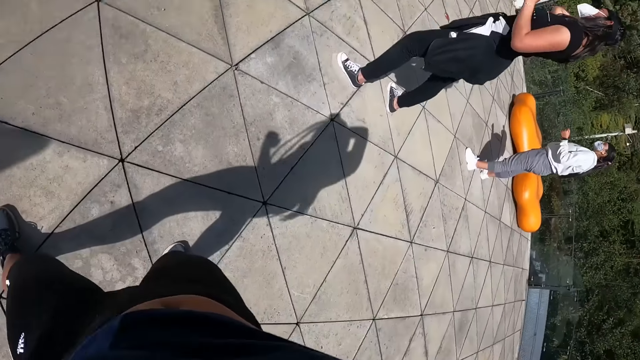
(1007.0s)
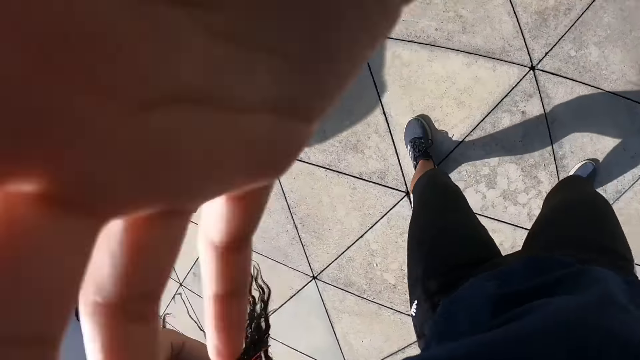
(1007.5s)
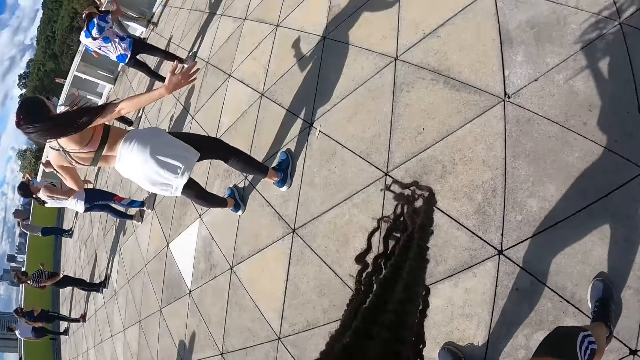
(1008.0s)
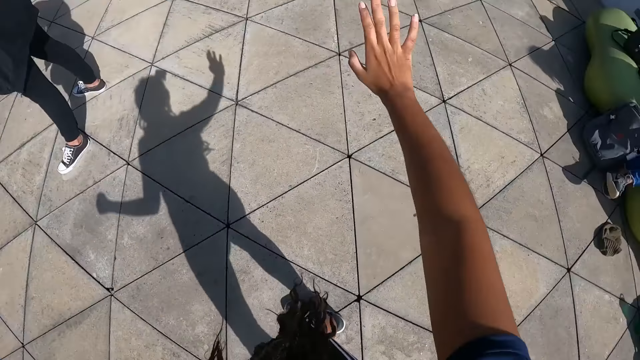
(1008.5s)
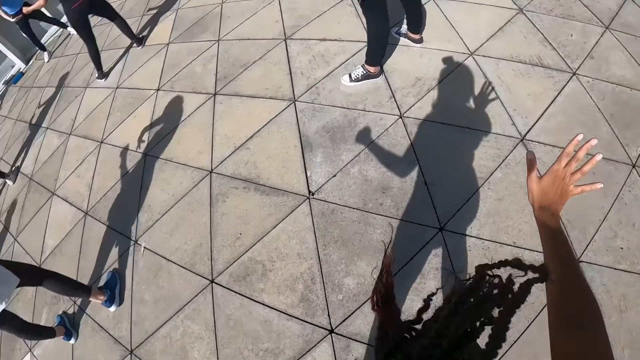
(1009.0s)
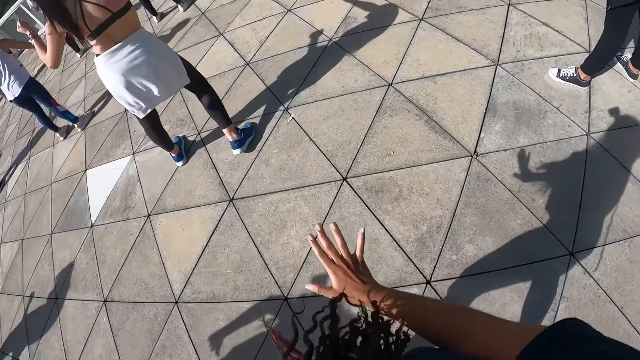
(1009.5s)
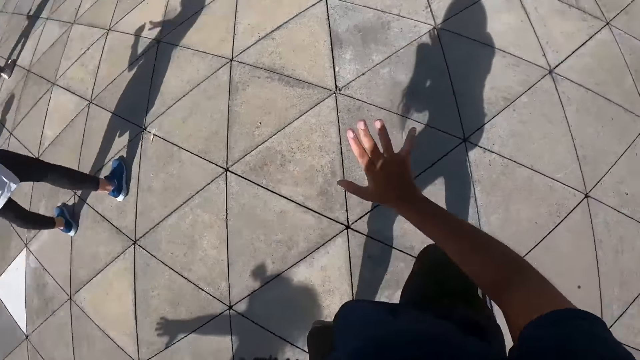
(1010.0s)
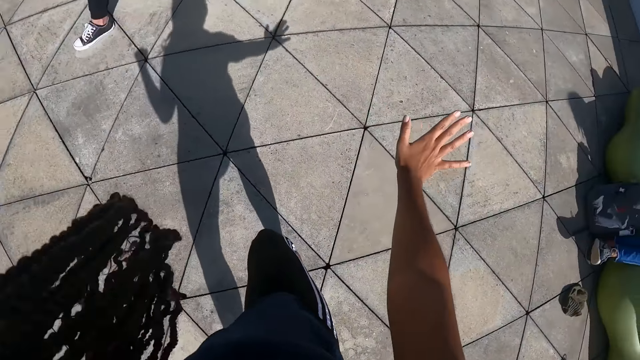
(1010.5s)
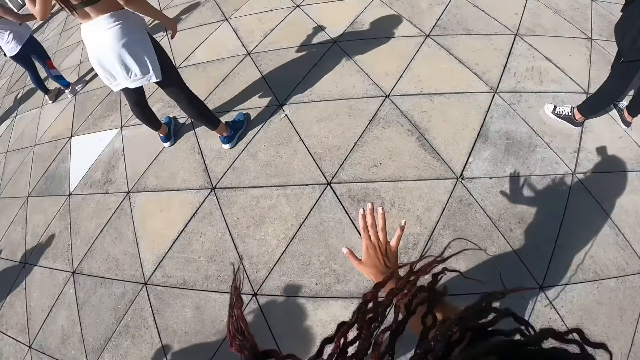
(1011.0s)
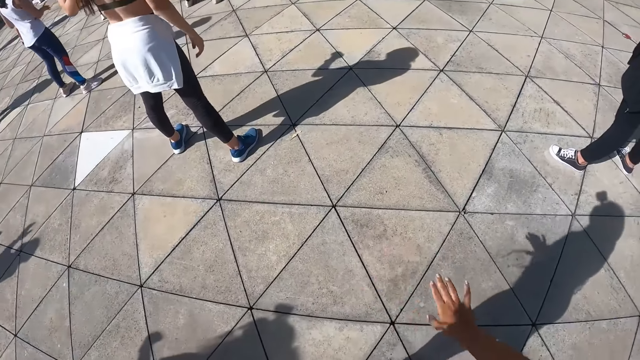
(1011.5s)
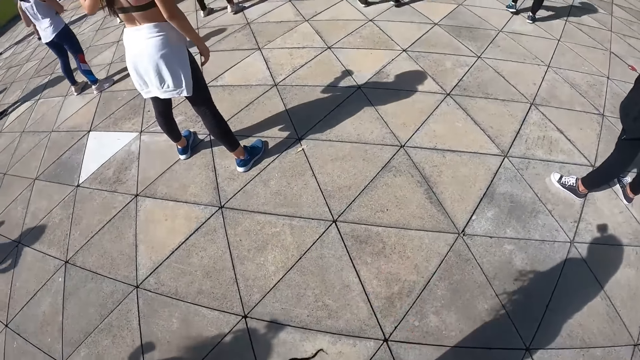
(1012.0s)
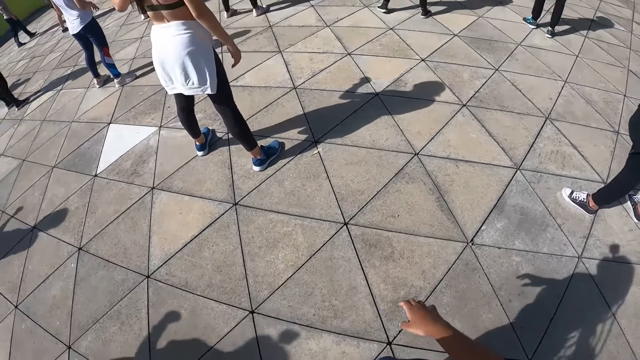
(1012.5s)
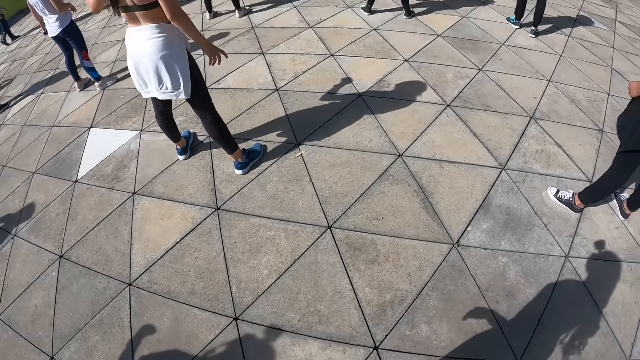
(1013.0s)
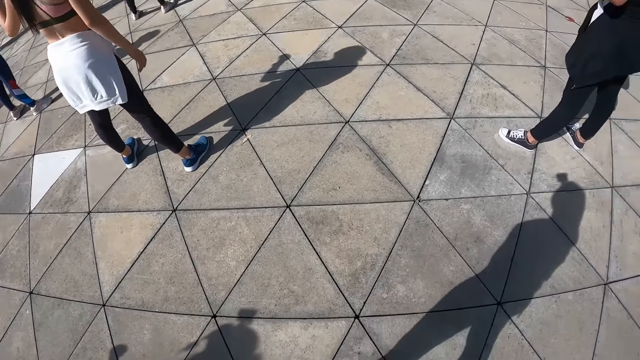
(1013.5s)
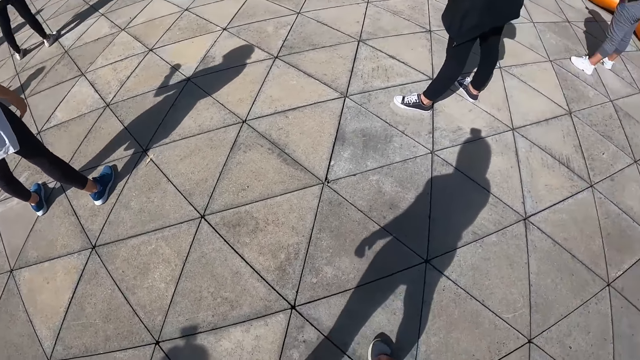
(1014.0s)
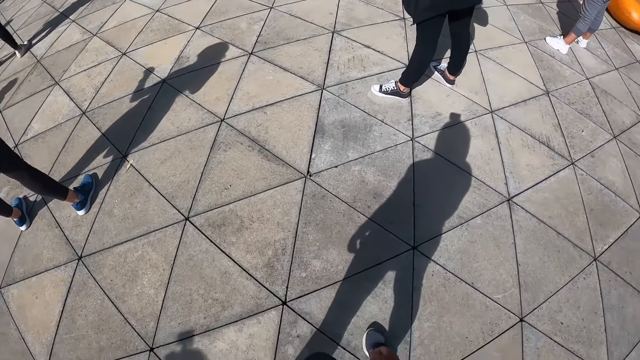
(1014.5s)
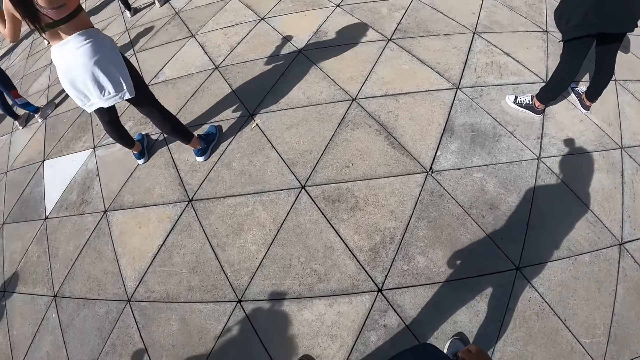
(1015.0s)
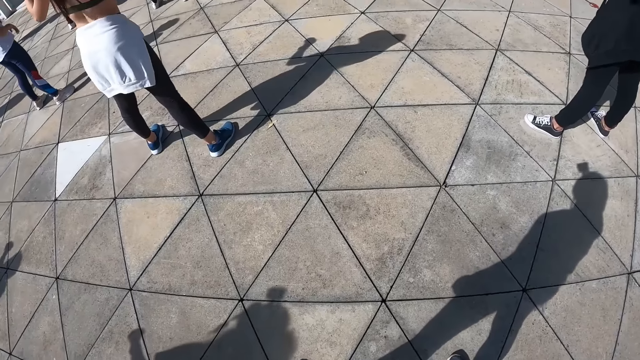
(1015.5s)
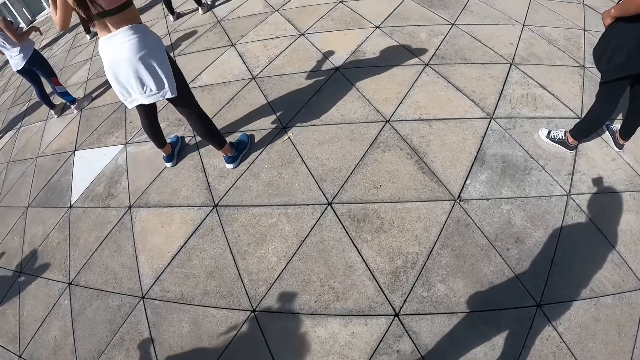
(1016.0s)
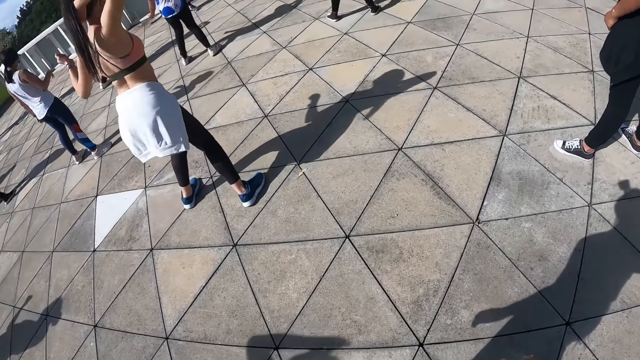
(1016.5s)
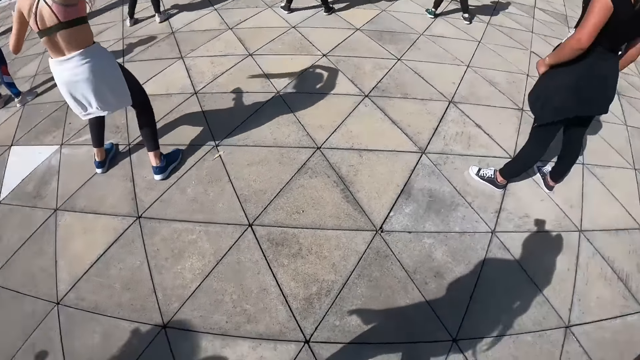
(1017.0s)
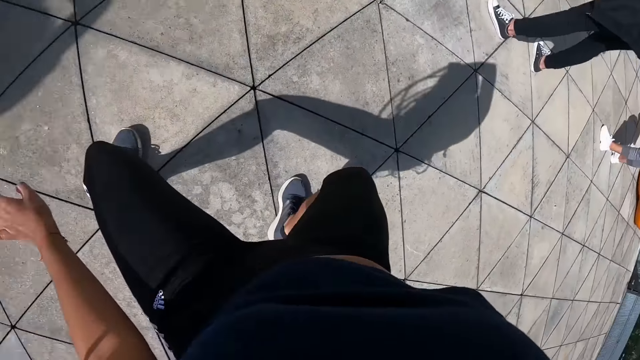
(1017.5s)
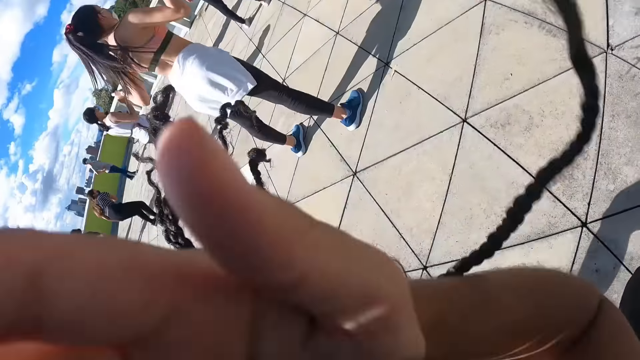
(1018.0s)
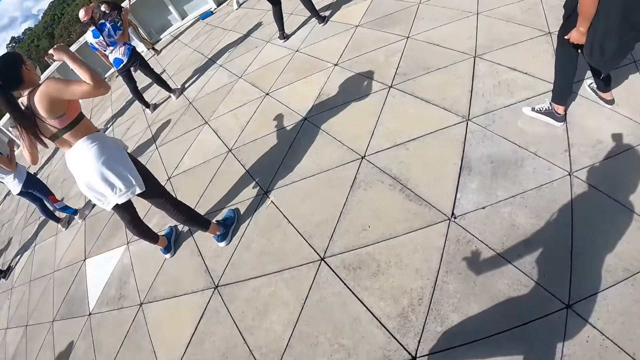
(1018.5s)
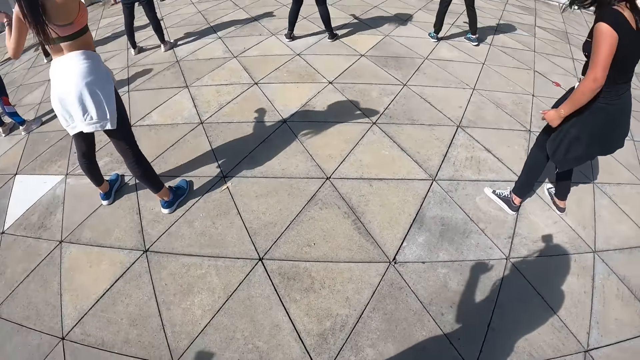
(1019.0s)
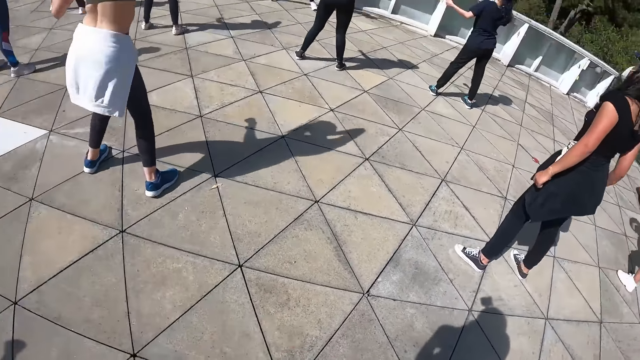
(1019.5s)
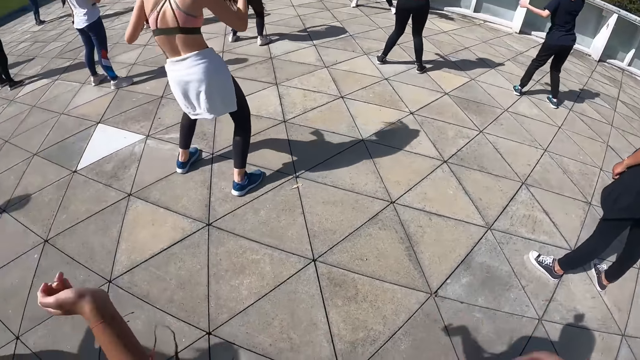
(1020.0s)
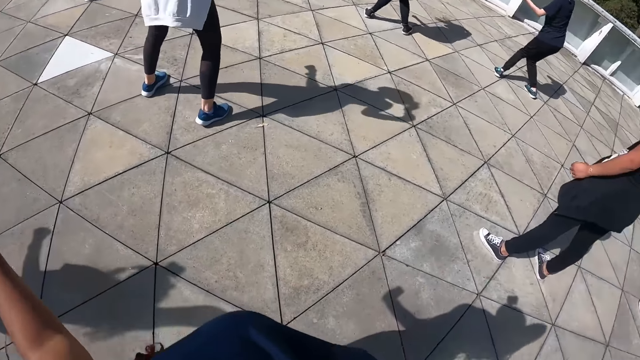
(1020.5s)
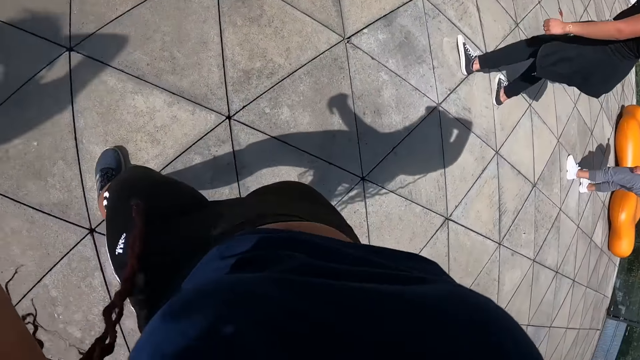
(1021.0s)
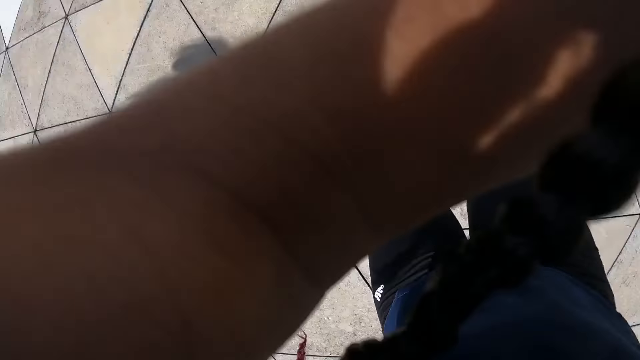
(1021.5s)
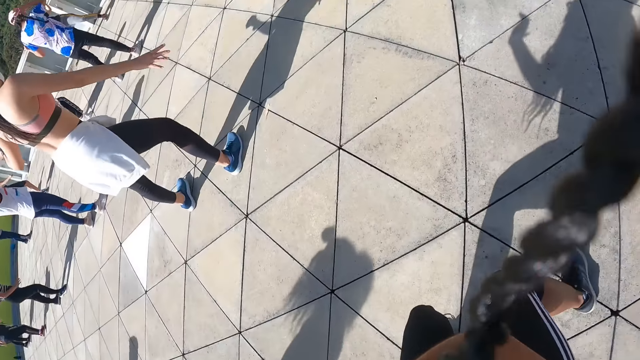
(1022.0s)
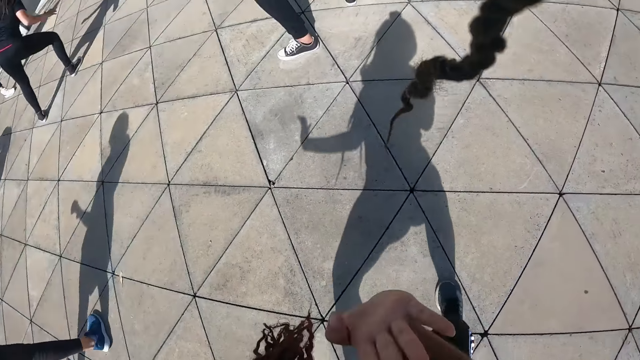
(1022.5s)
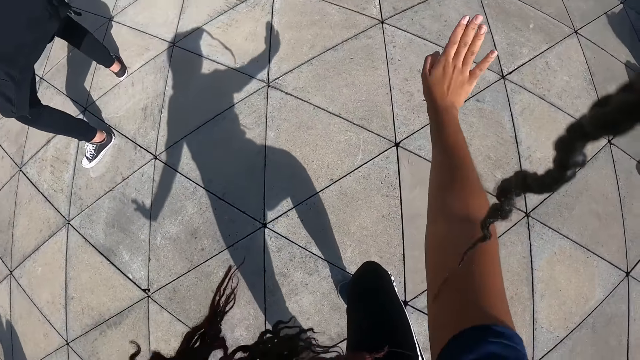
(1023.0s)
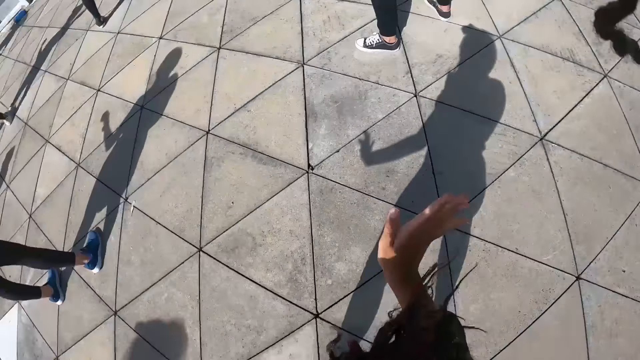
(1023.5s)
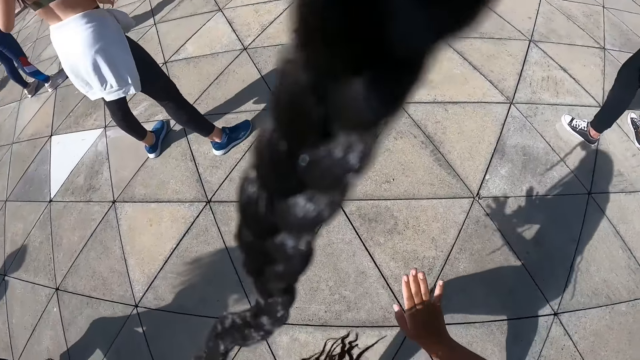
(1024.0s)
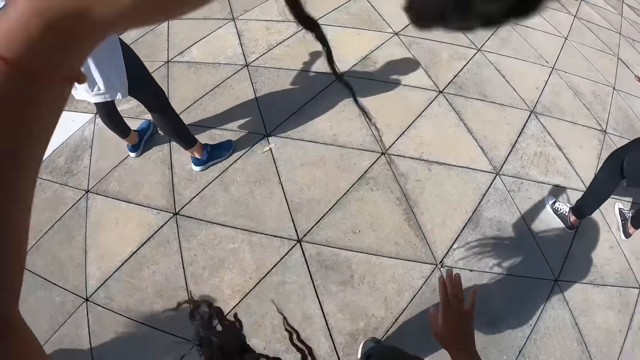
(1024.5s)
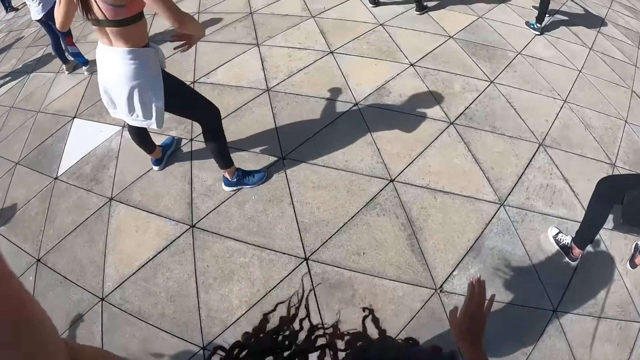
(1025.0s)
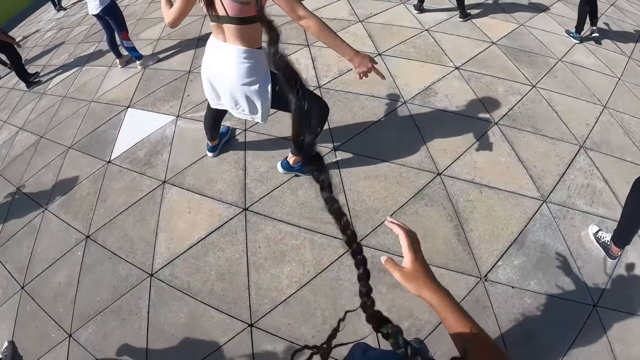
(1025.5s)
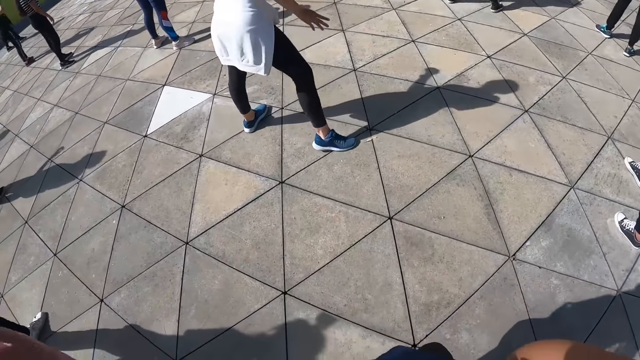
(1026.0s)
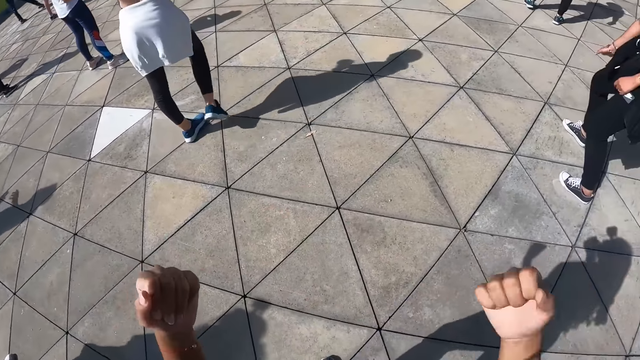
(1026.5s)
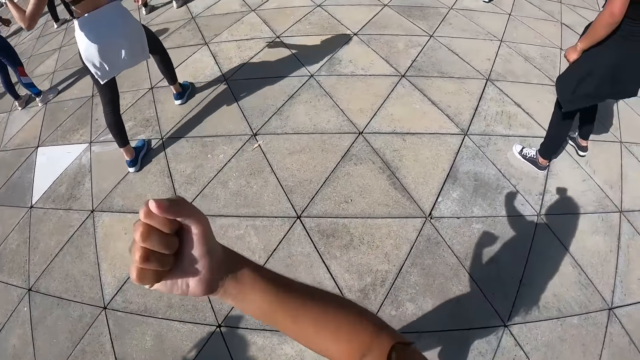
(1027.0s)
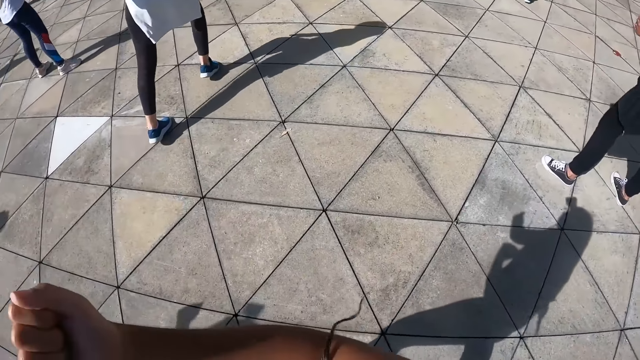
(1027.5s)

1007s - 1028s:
The camera wearer moves her right hand. A lady does exercise. The camera wearer and the group of people roll their heads. The camera wearer does exercise. She dances with the group of people.
